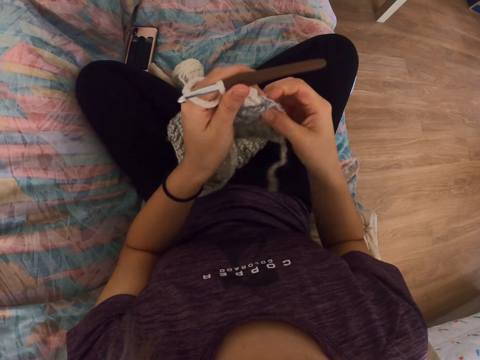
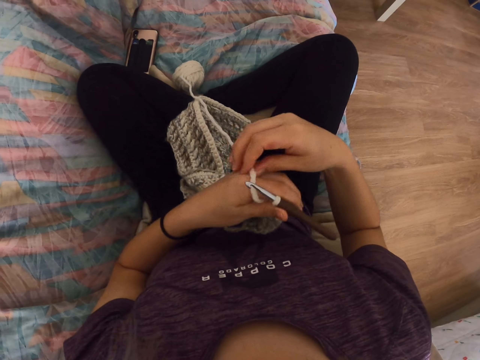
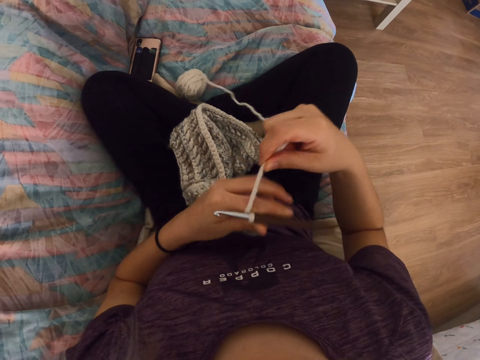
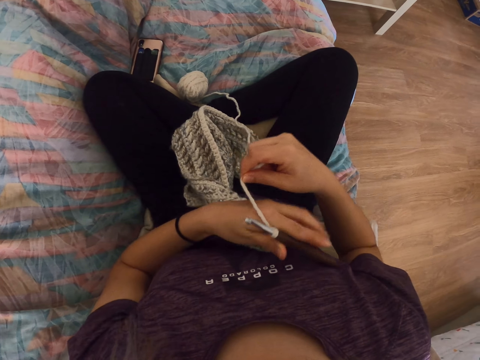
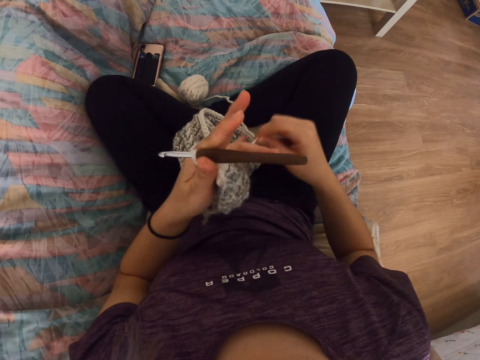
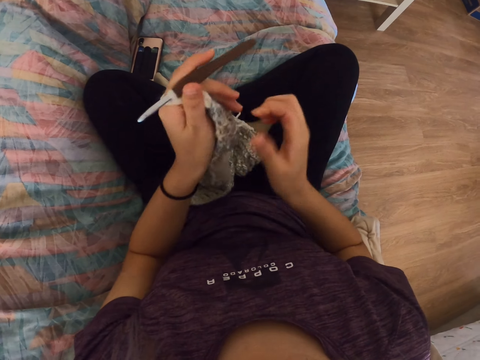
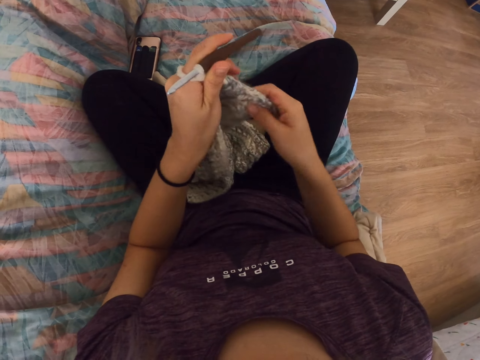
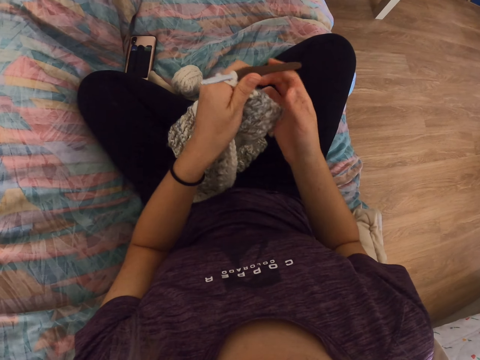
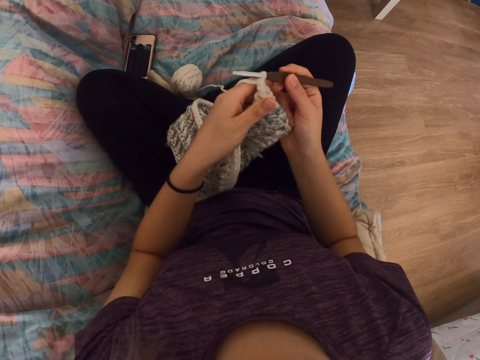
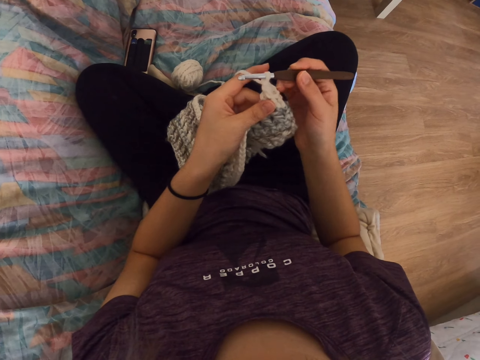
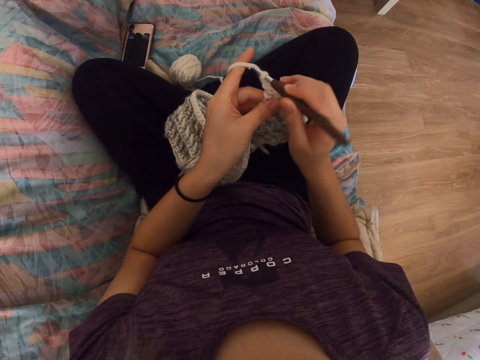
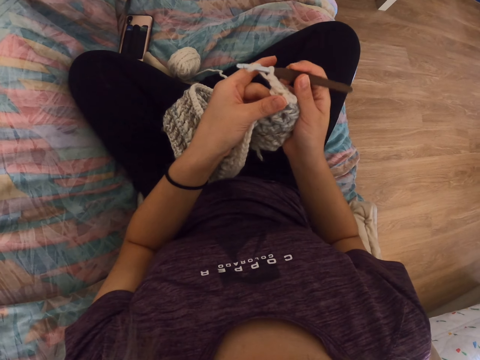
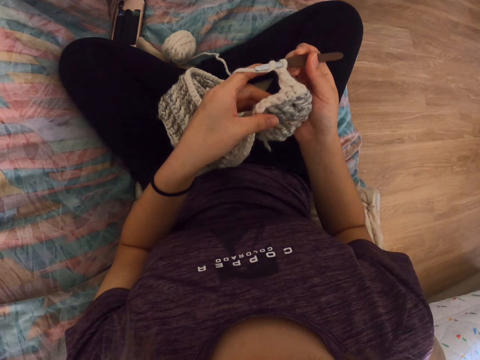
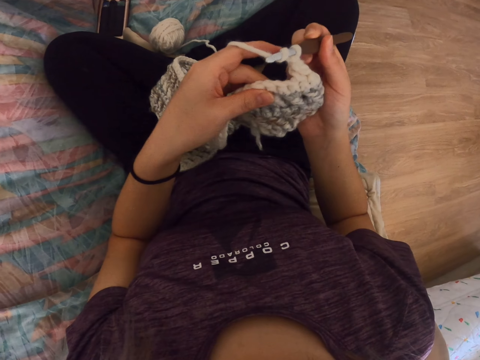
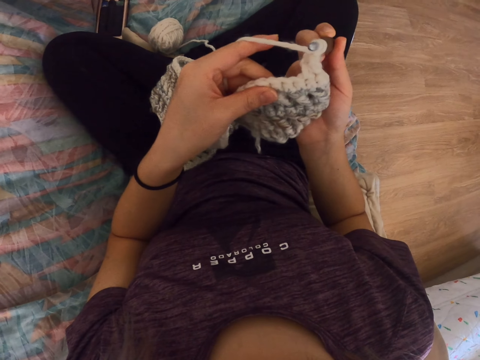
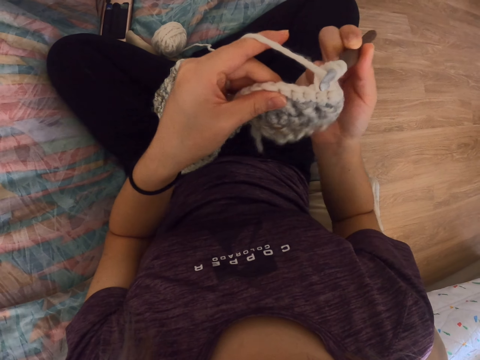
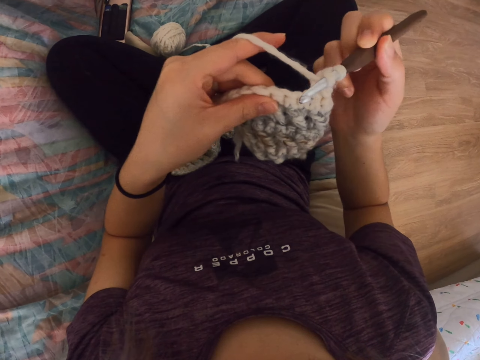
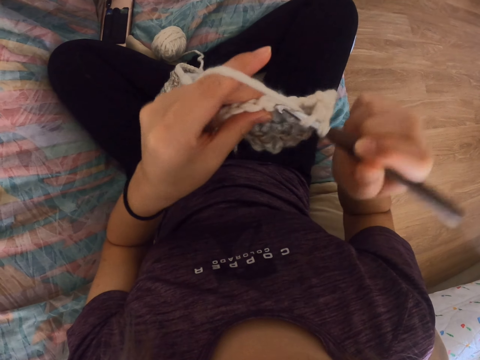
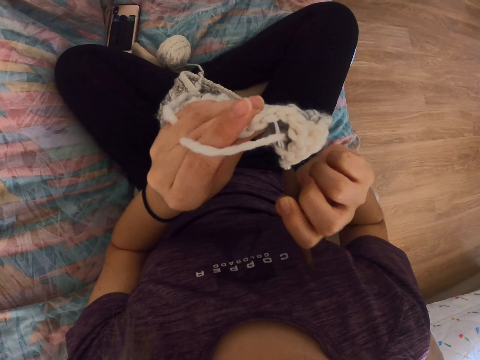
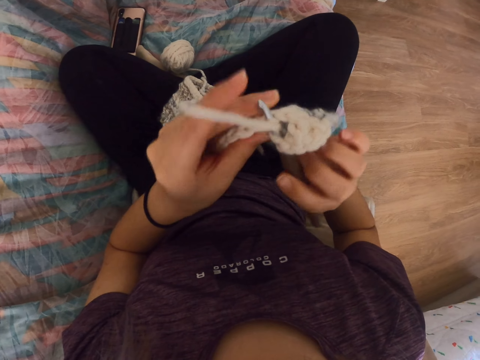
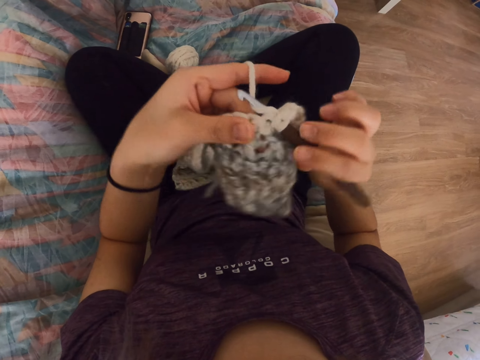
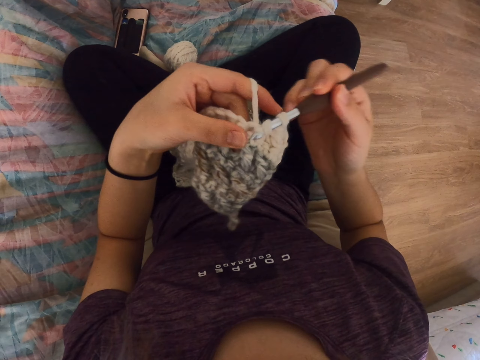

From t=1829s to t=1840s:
The camera wearer rolls a thread on her hand. She knits the thread.

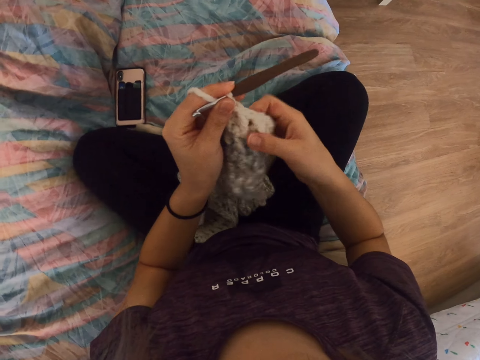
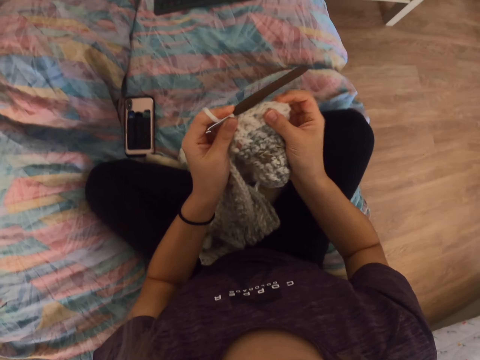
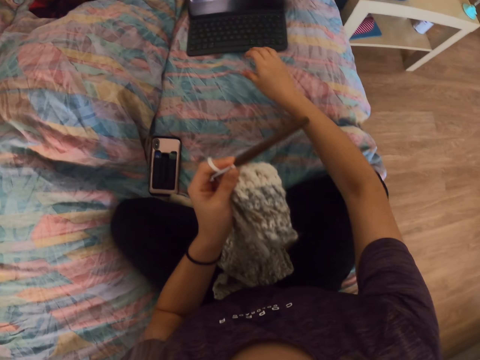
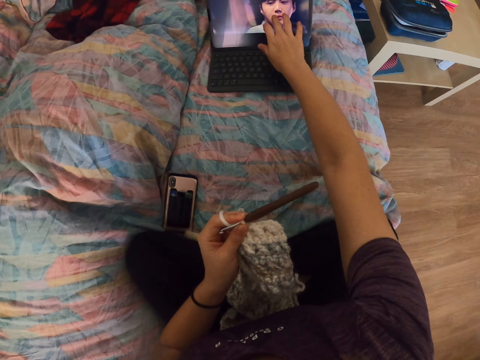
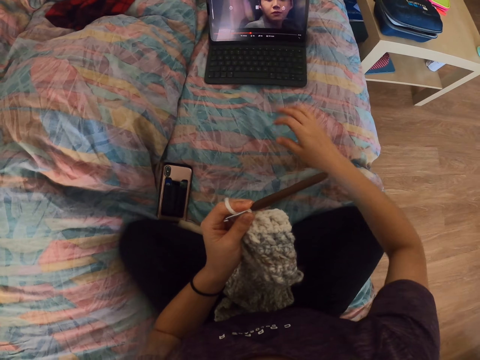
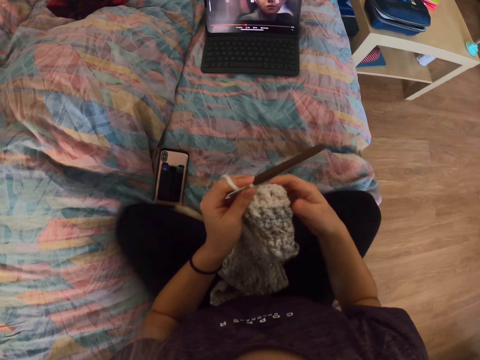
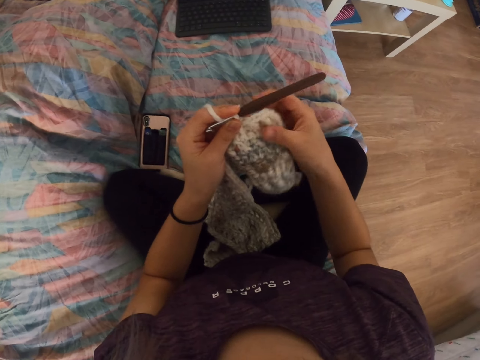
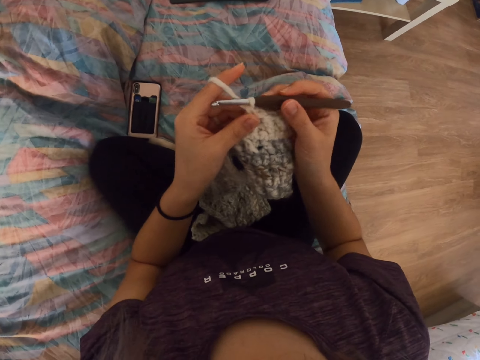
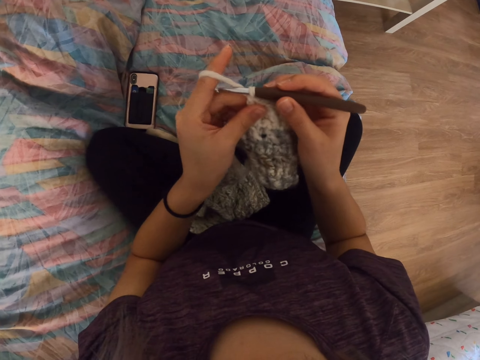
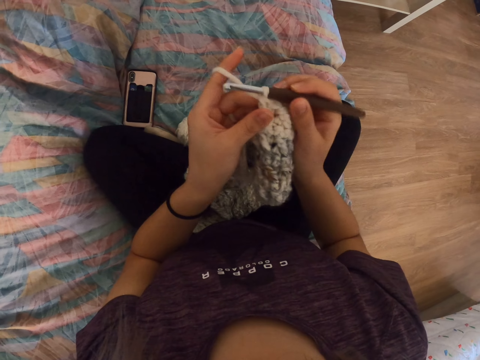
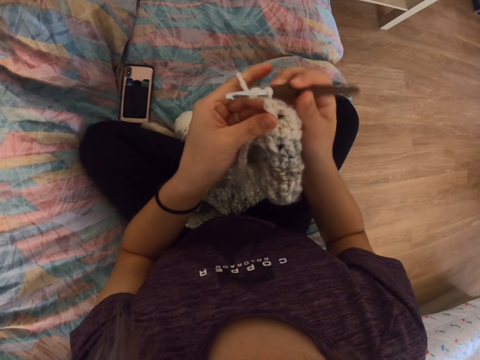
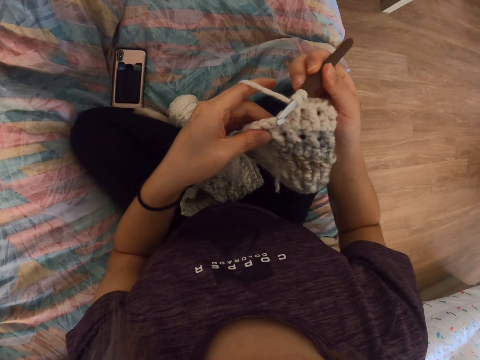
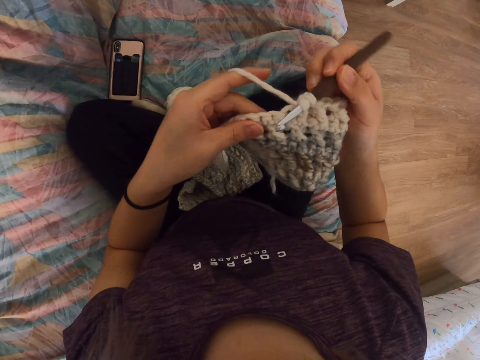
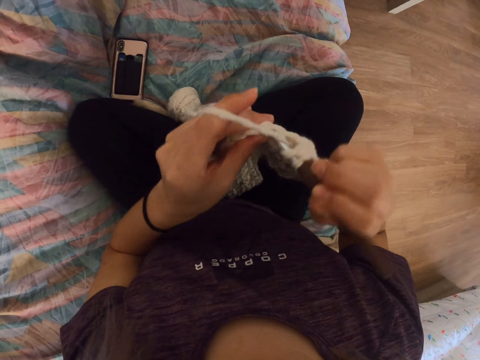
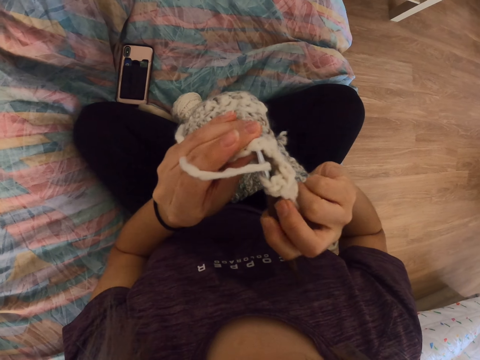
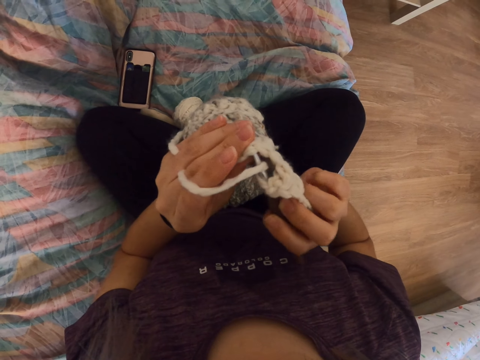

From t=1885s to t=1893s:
The camera wearer clicks the laptop screen. They knit the thread.

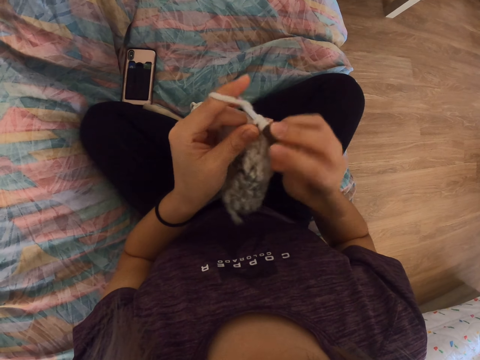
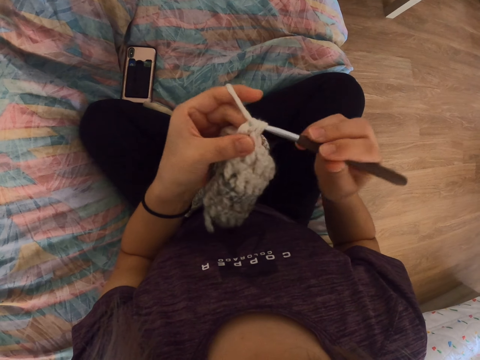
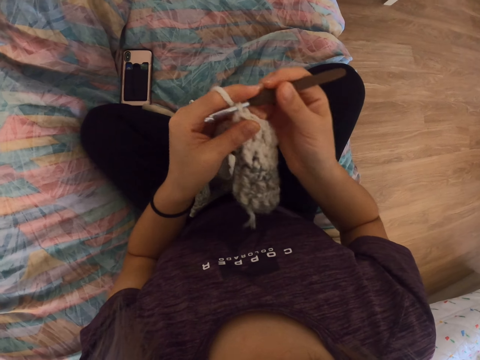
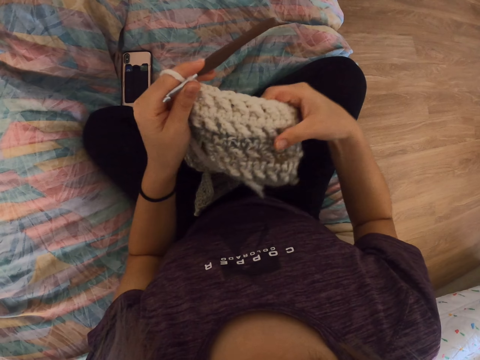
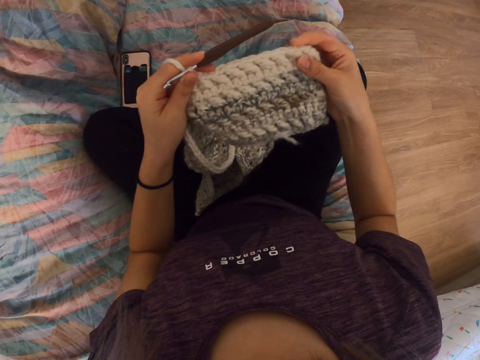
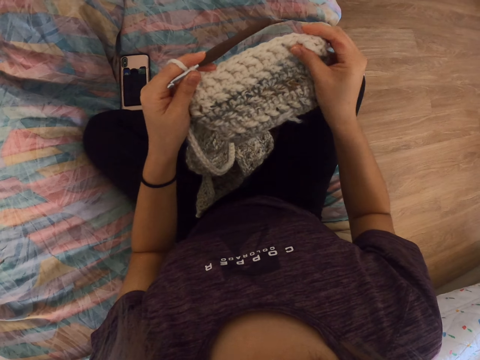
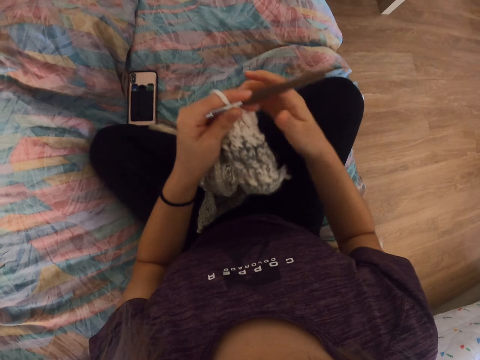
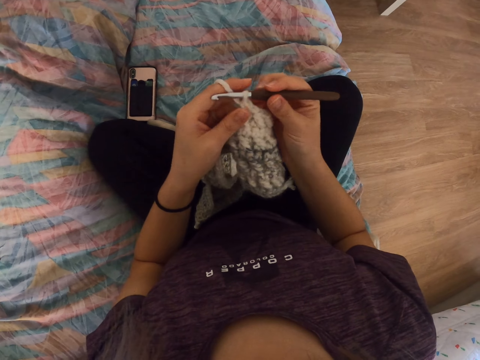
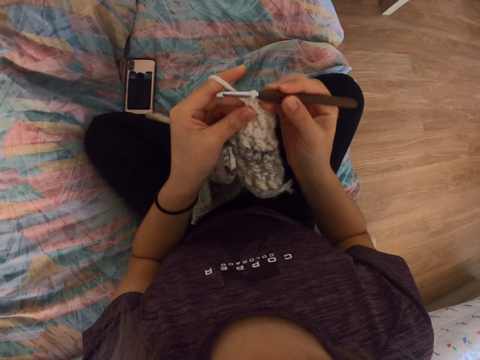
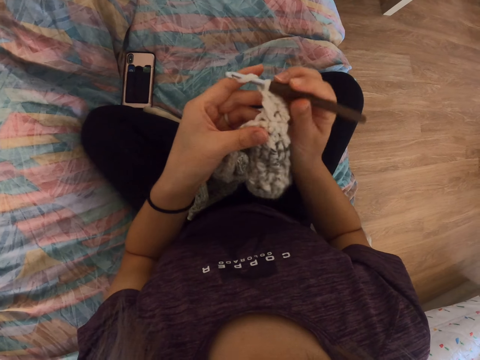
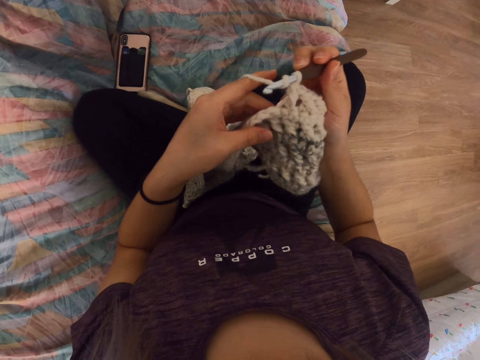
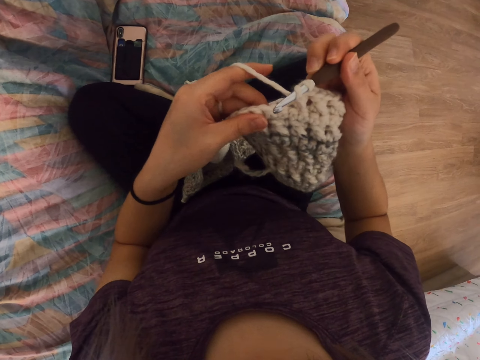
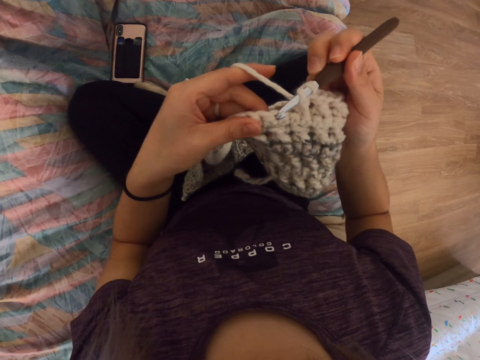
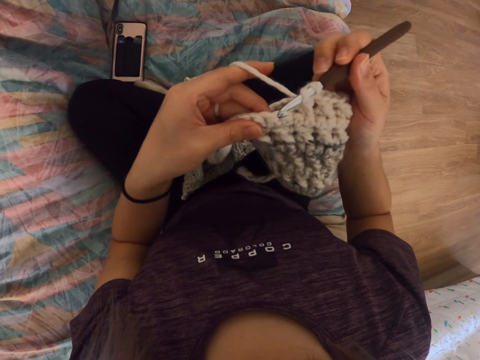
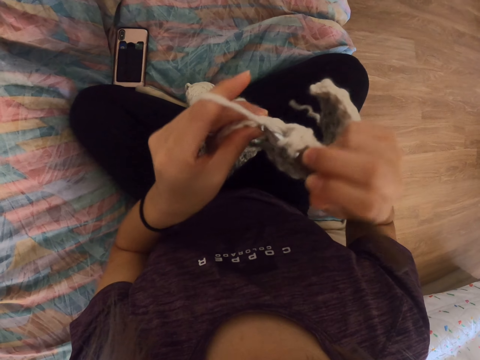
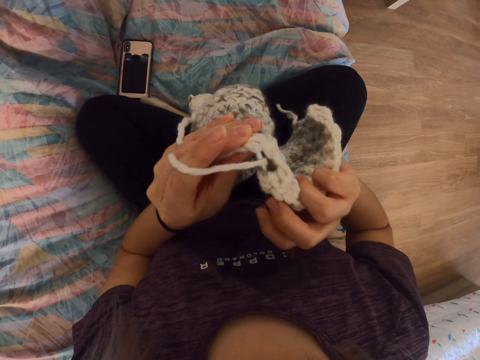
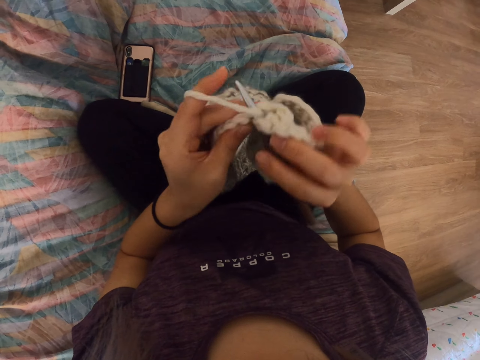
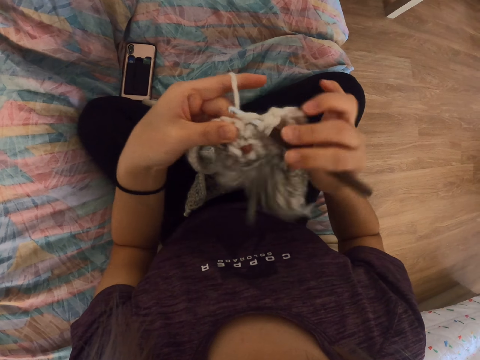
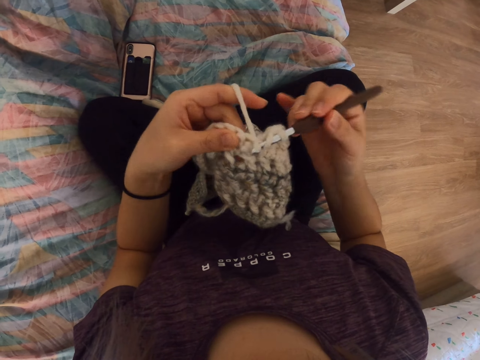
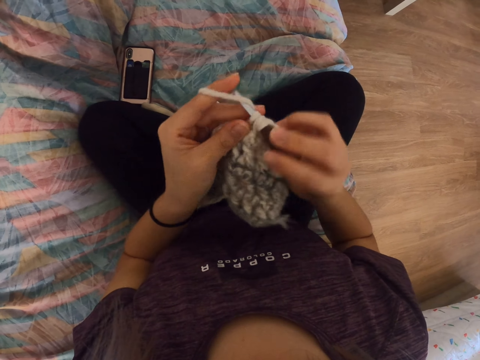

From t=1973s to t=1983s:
The camera wearer stretches the knit thread. They knit the thread.
